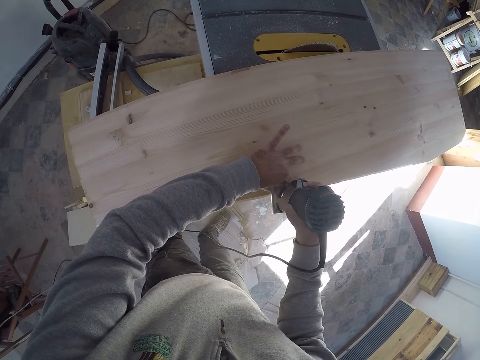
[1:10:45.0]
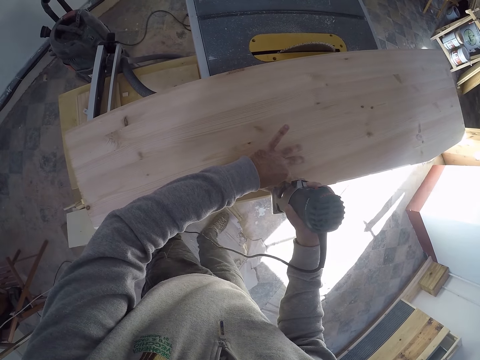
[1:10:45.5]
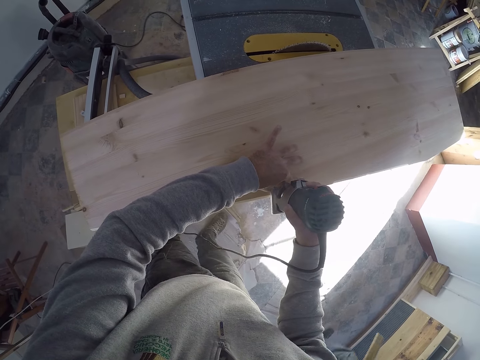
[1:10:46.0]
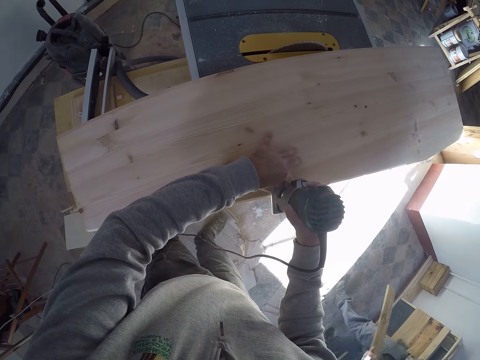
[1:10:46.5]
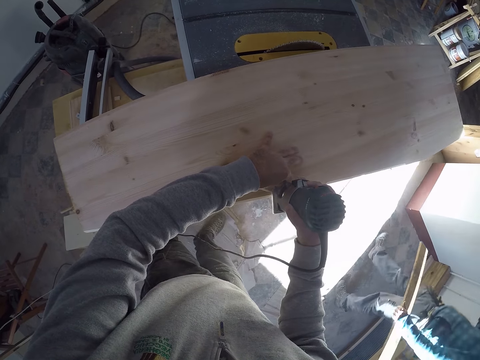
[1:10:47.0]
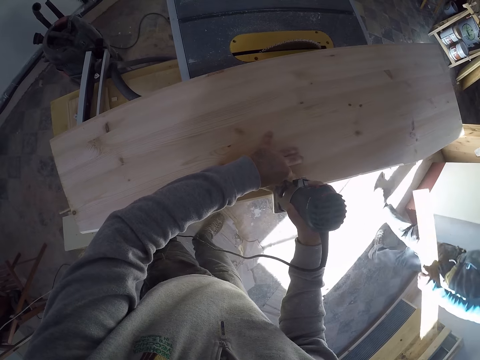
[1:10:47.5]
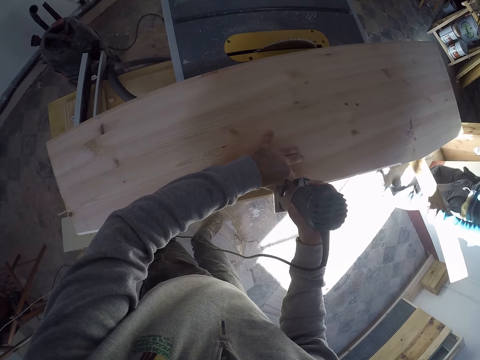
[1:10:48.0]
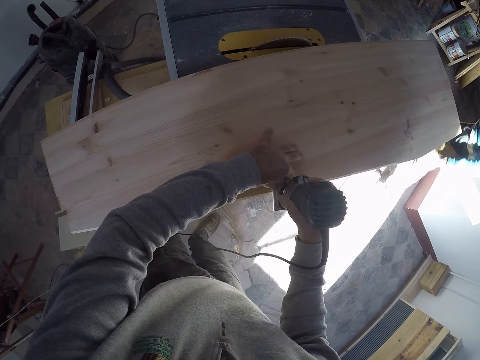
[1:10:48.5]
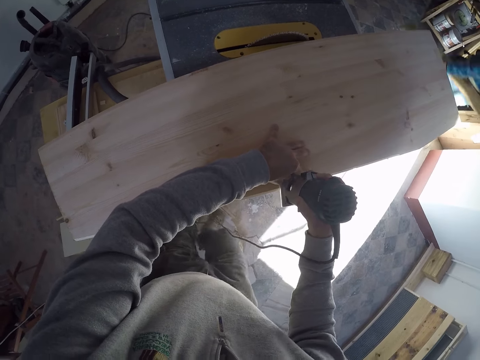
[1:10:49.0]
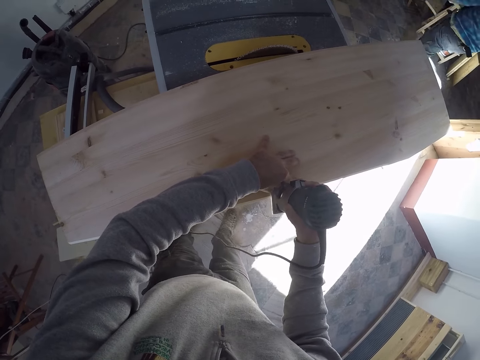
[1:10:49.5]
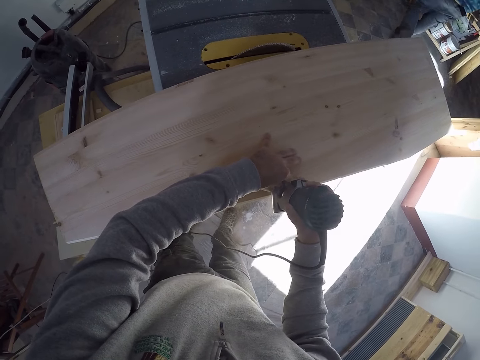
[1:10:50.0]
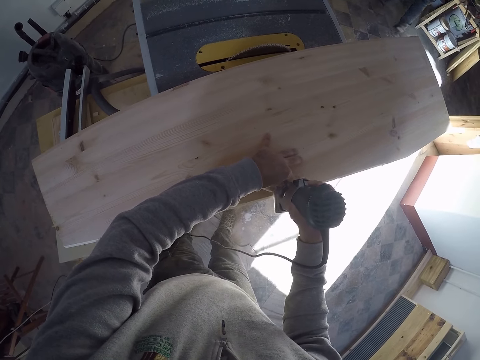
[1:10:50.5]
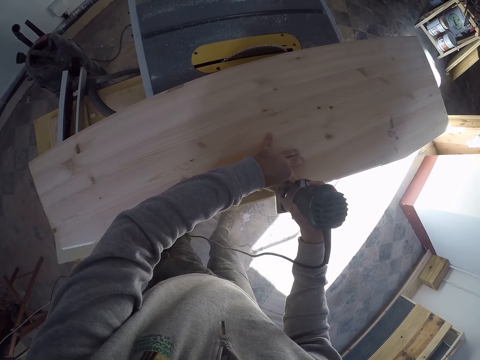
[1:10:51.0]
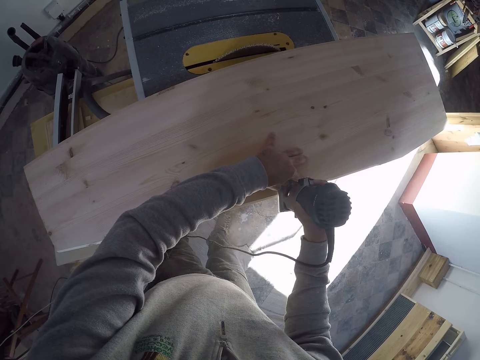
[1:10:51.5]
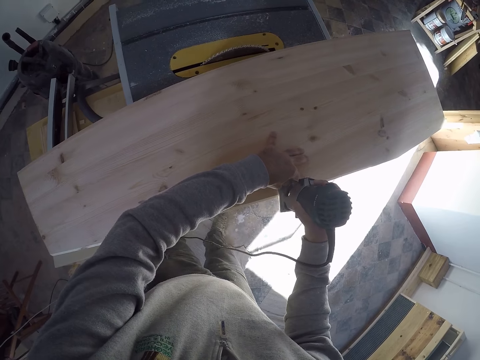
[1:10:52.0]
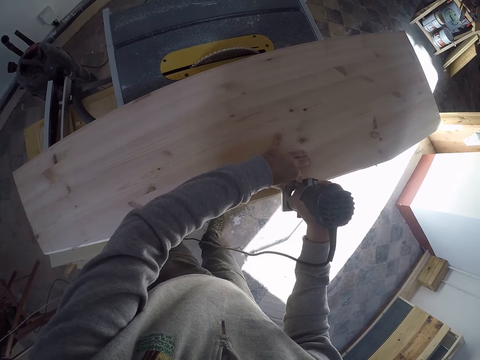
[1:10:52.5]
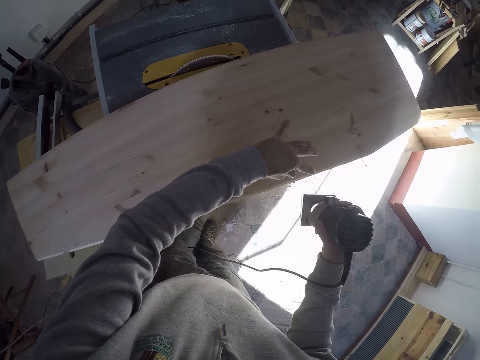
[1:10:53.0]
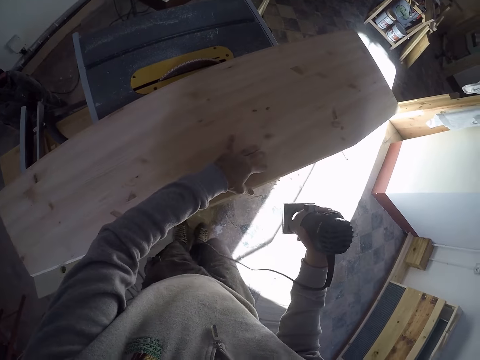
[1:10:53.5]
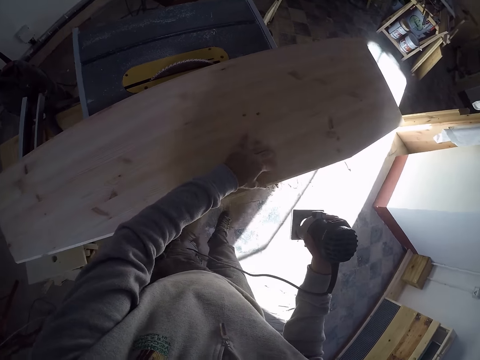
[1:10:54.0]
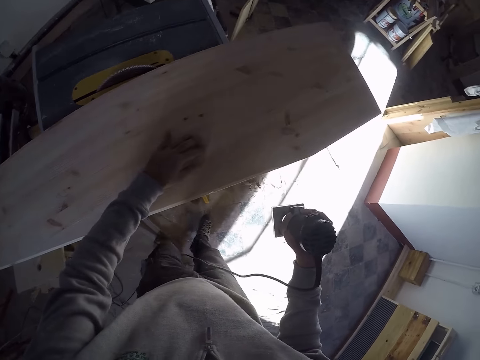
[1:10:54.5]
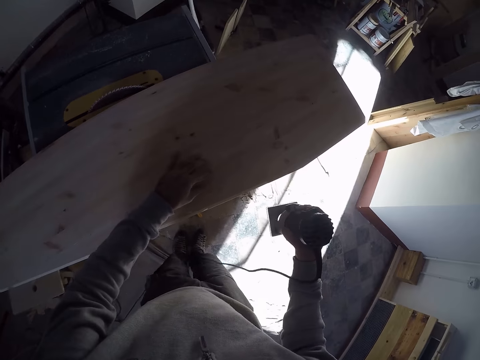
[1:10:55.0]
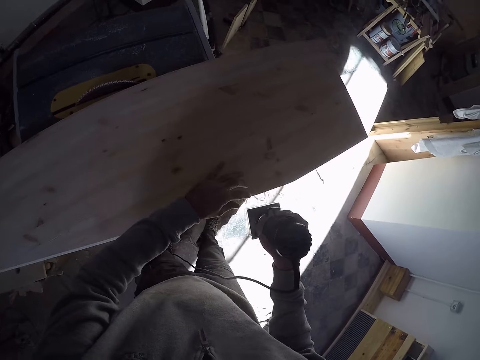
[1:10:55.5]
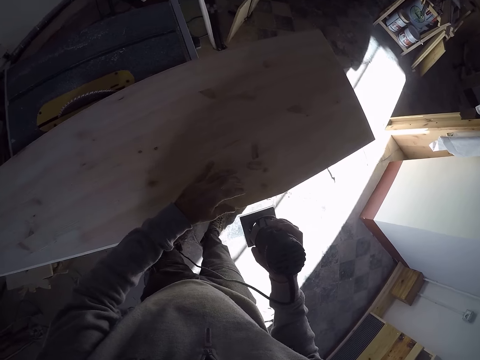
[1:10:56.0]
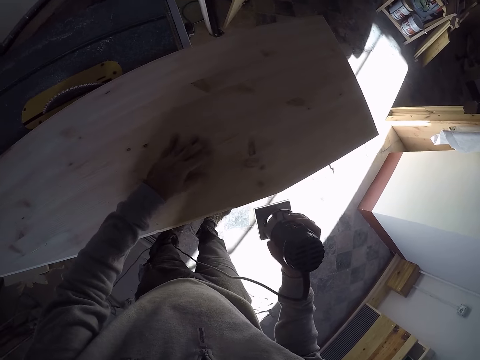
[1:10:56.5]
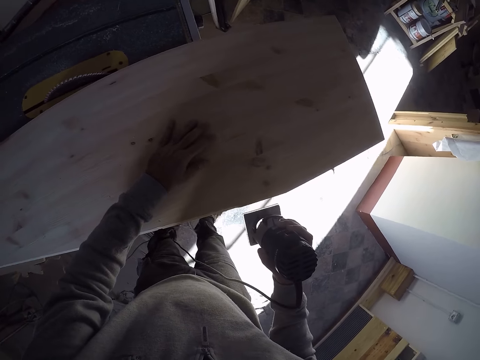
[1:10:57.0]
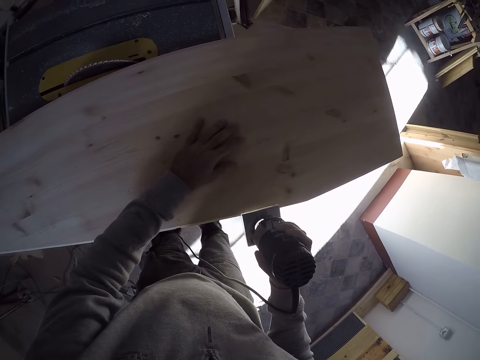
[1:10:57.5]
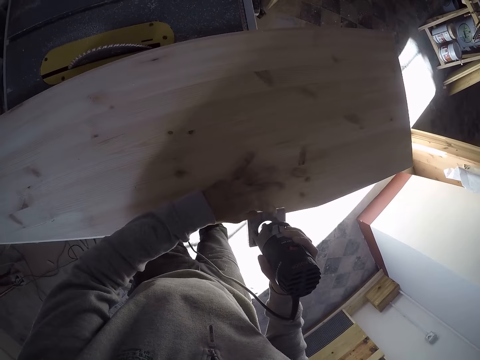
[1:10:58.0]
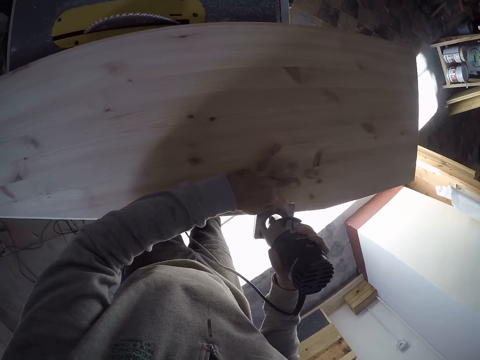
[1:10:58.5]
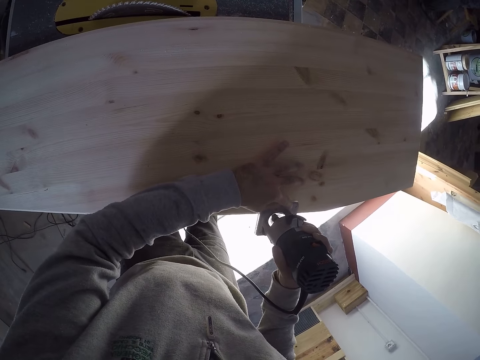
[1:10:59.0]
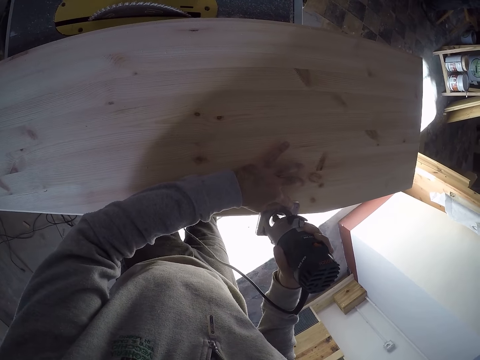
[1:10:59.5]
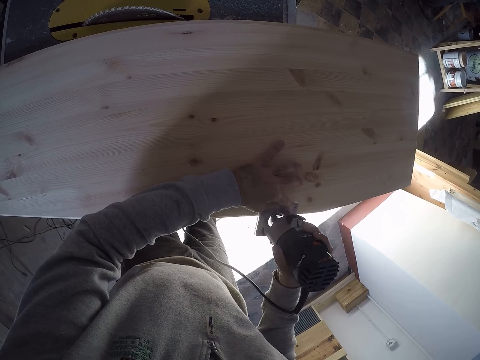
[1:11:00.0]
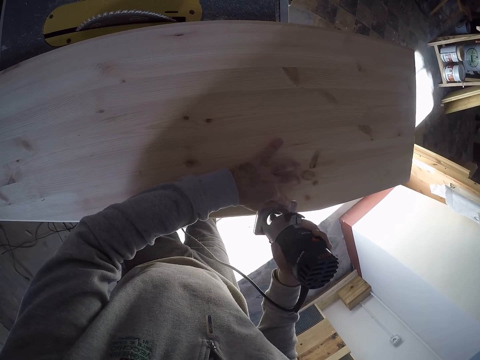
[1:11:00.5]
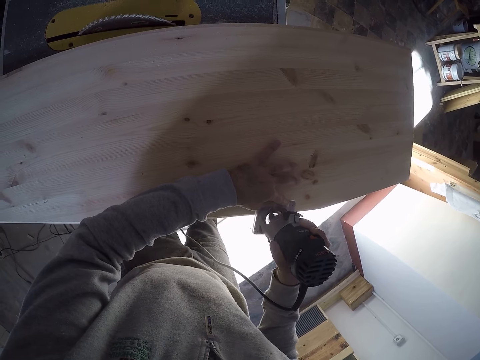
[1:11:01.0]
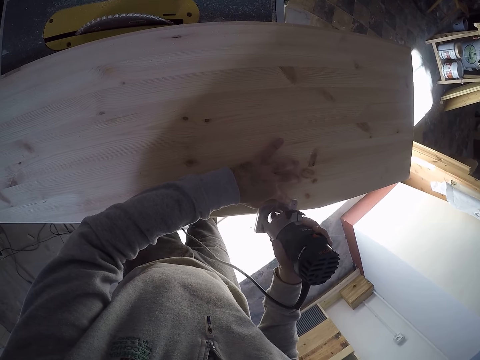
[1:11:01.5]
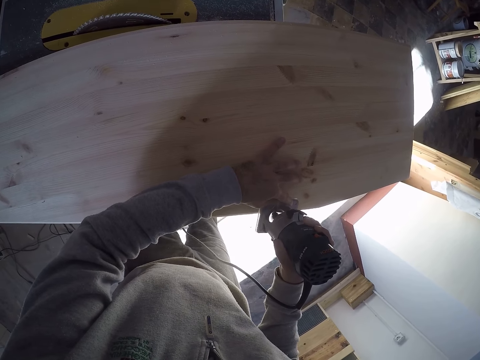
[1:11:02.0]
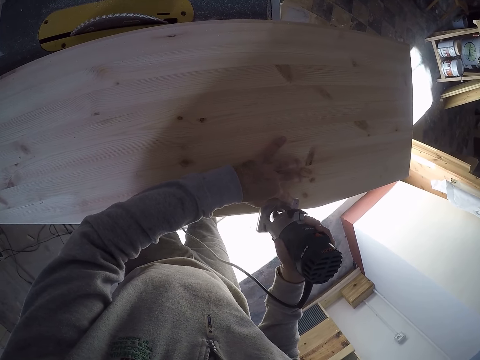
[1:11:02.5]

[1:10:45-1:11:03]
The man walks past the camera wearer. The camera wearer removes the hand cutting machine or wood trimmer from the wood. He dusts the wood plank with his left hand and touches the wood with the hand. He places his left hand on the wood plank on the table saw. He trims the wood plank with the wood trimmer with both hands.

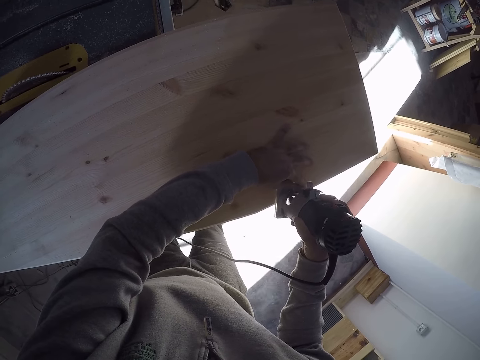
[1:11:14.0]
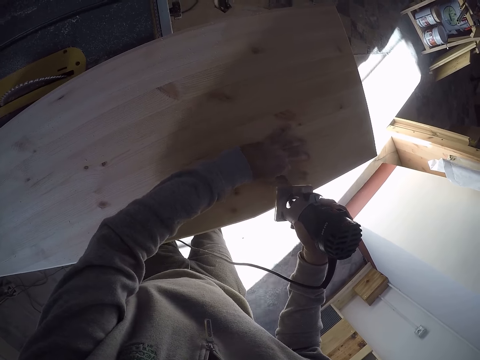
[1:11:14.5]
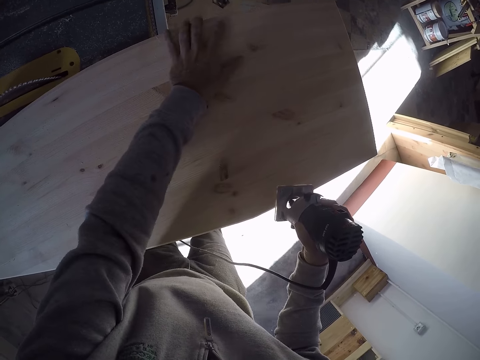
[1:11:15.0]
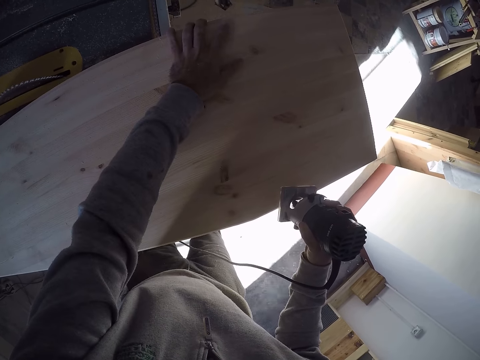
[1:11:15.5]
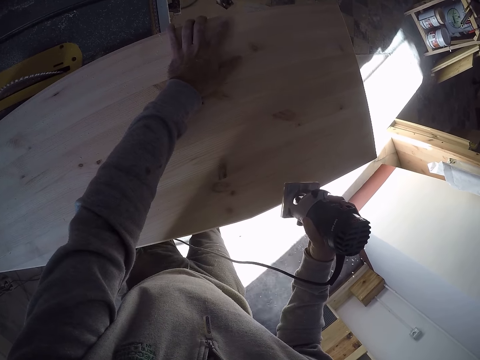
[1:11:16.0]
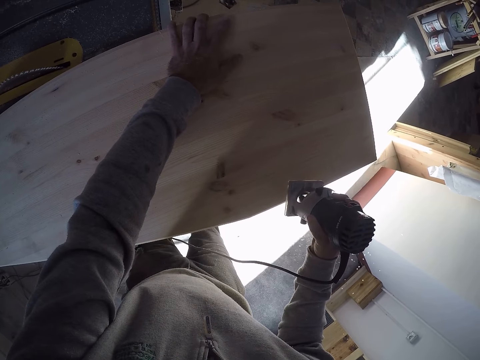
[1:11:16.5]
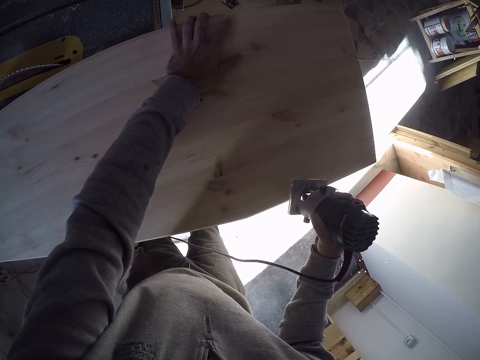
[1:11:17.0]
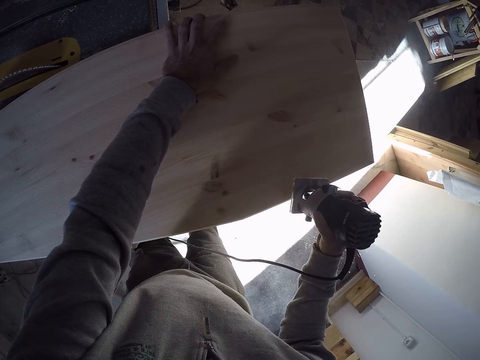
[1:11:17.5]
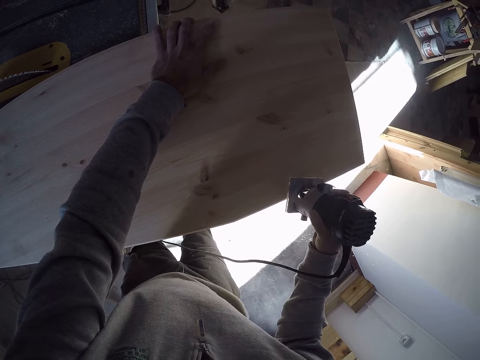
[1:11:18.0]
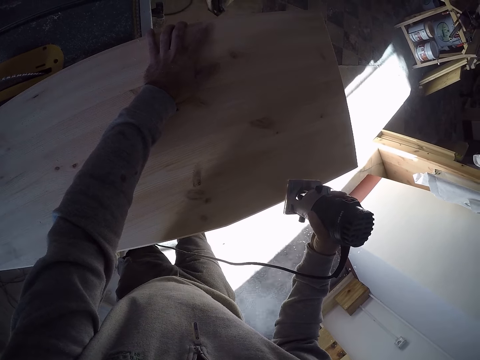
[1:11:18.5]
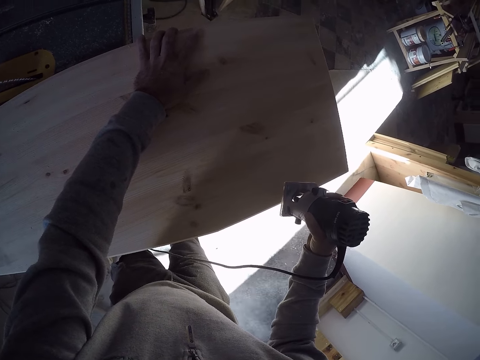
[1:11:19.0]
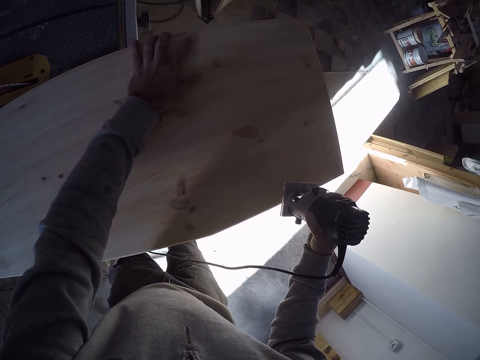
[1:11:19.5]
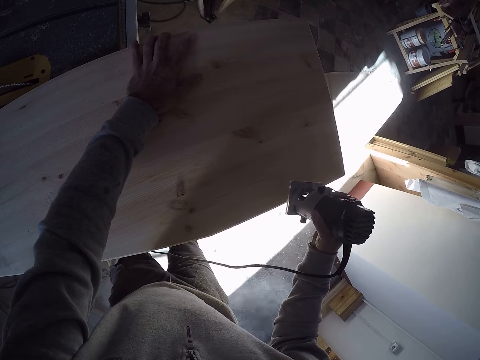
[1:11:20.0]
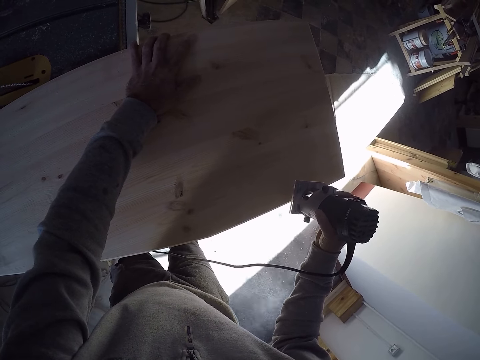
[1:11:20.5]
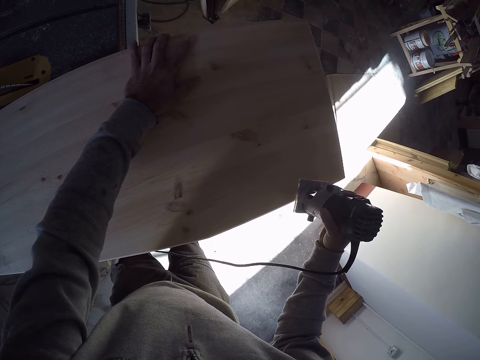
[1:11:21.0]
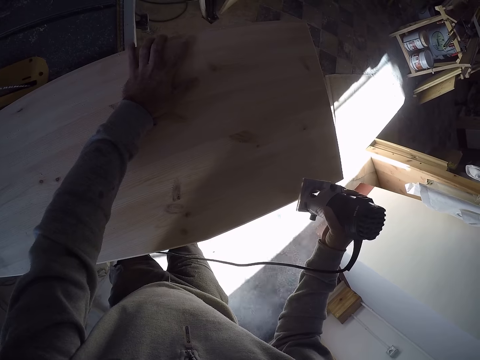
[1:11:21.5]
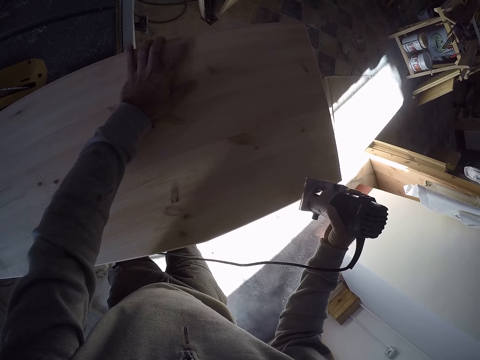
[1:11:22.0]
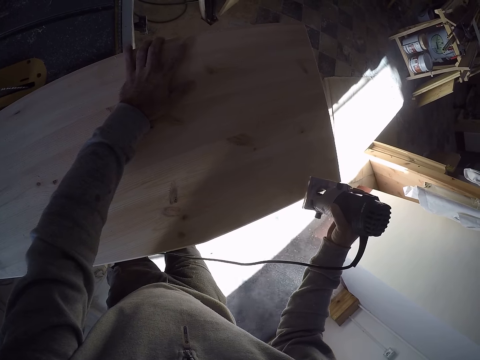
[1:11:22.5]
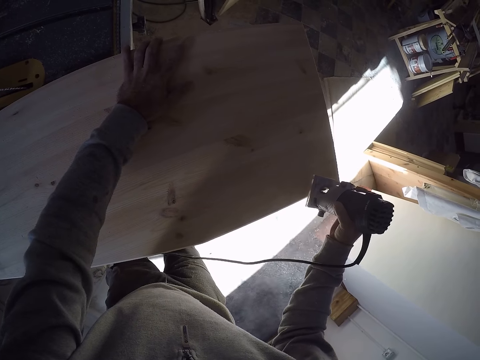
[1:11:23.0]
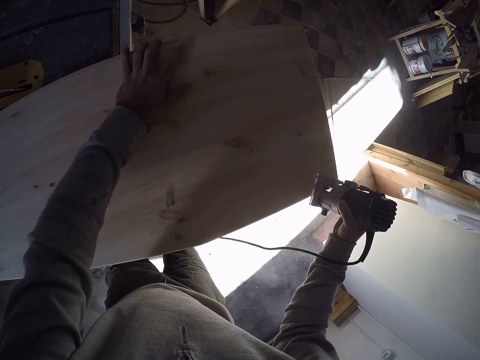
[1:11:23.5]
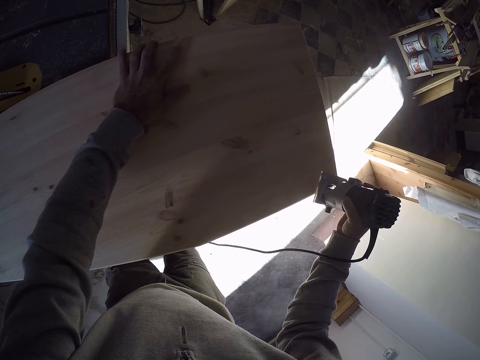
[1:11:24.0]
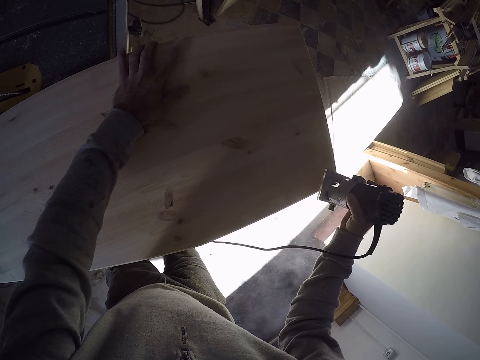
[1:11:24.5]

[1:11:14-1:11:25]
The camera wearer holds the edge of the wood plank with his left hand. He smooths the wood with a circular saw.
